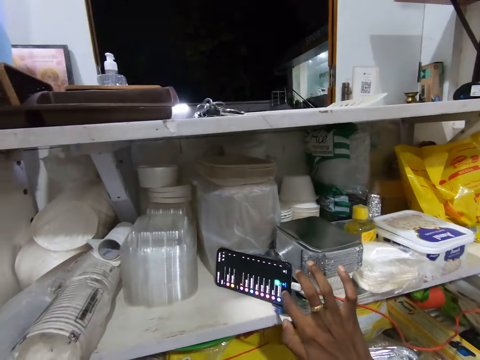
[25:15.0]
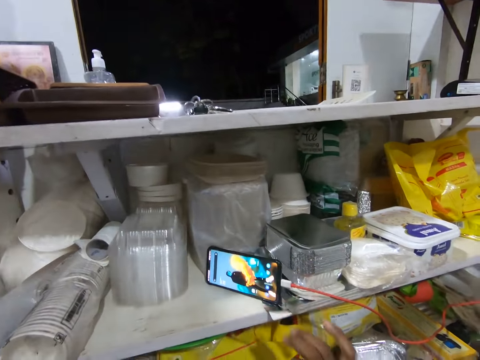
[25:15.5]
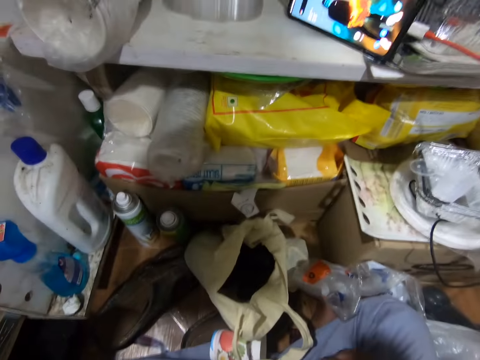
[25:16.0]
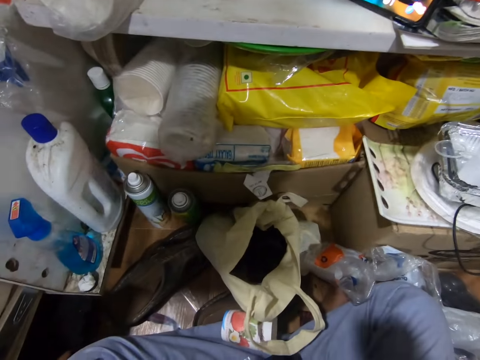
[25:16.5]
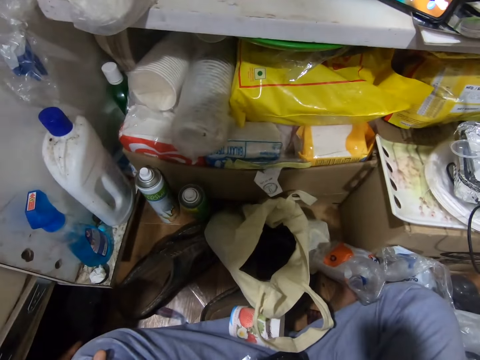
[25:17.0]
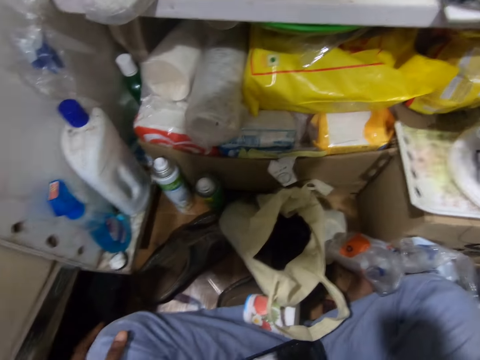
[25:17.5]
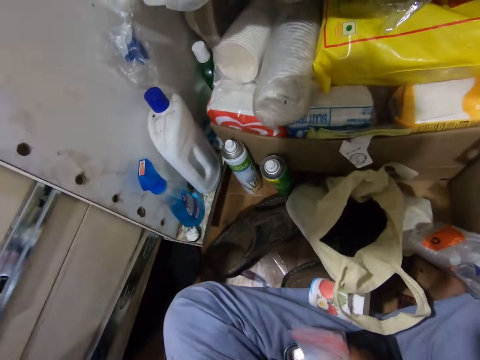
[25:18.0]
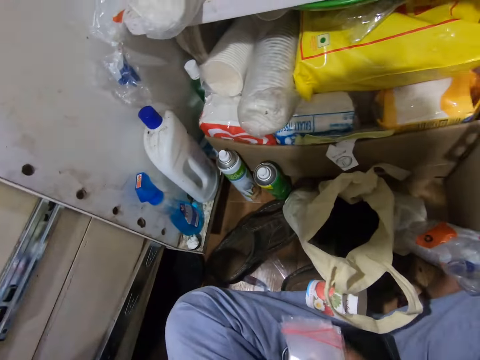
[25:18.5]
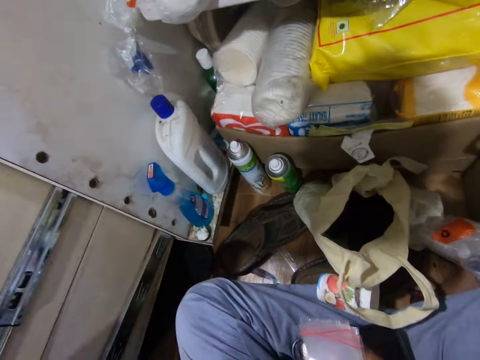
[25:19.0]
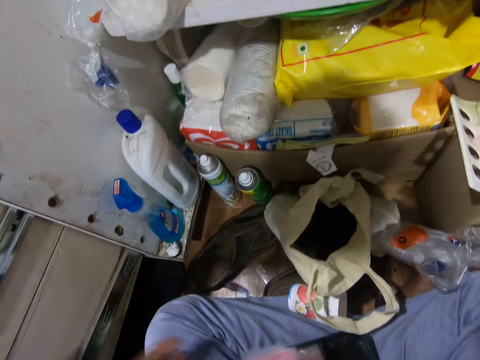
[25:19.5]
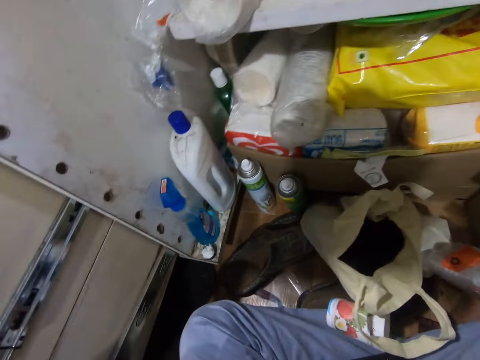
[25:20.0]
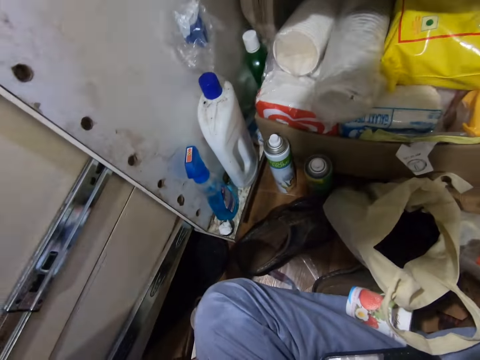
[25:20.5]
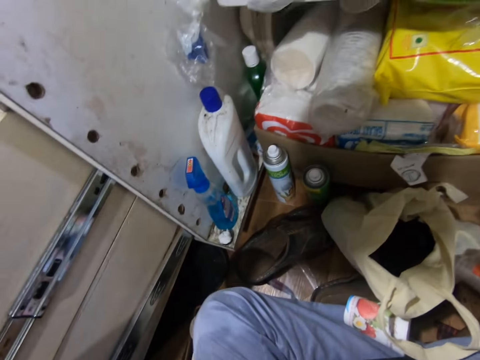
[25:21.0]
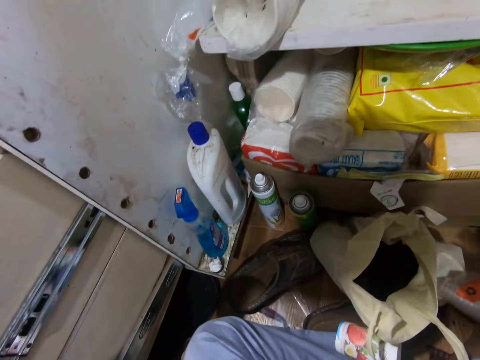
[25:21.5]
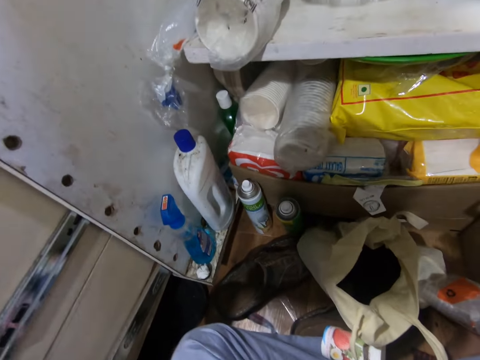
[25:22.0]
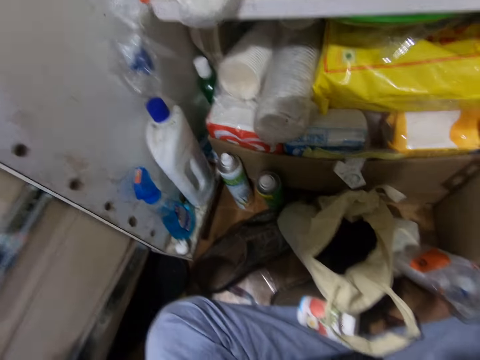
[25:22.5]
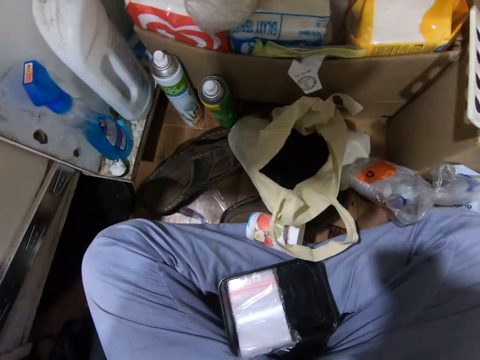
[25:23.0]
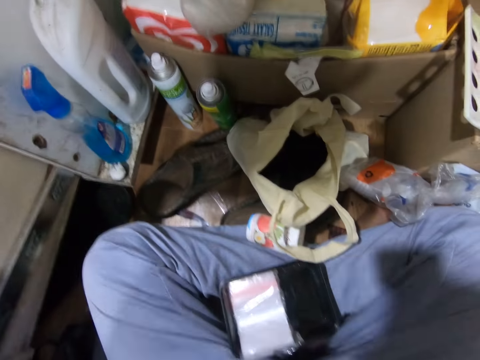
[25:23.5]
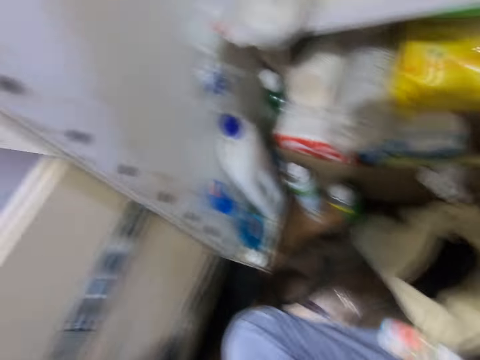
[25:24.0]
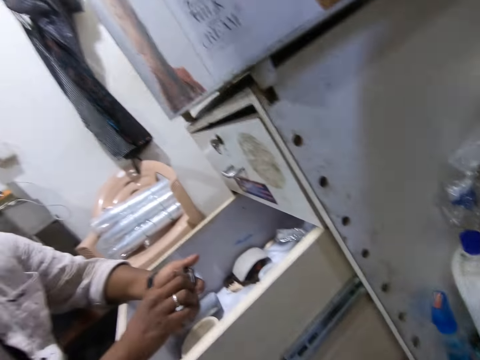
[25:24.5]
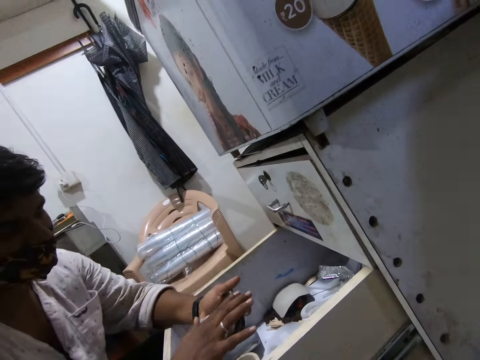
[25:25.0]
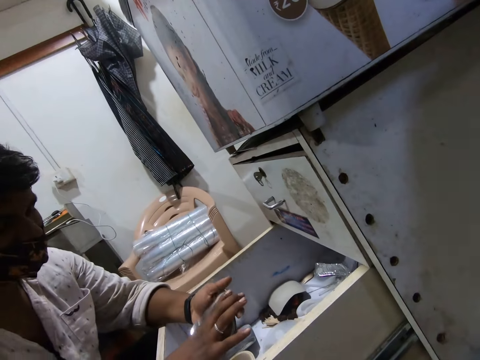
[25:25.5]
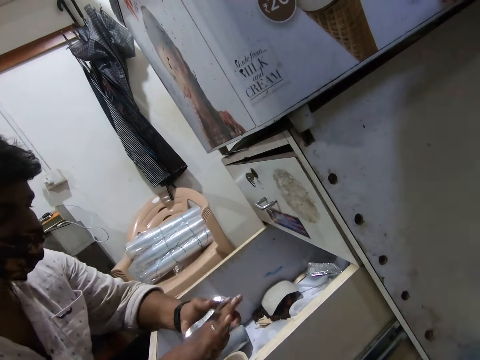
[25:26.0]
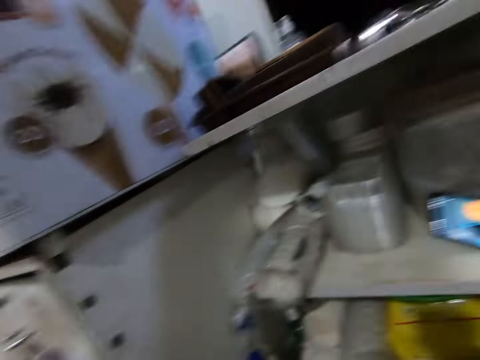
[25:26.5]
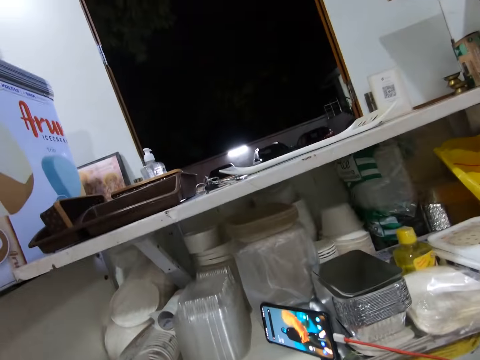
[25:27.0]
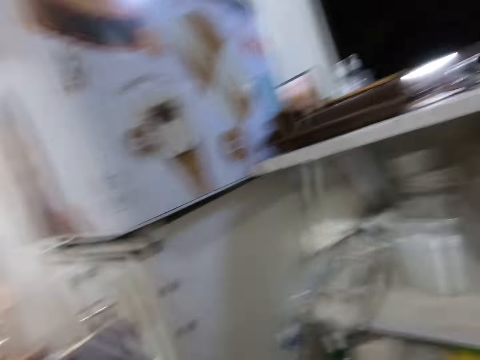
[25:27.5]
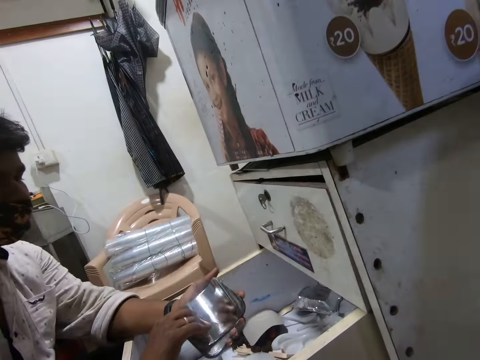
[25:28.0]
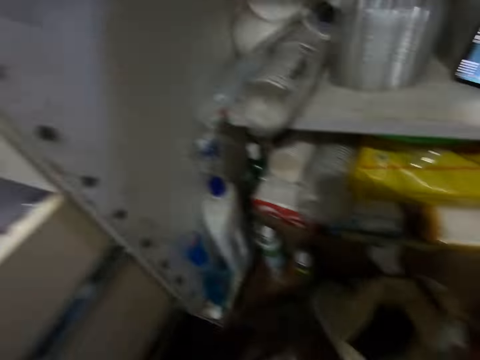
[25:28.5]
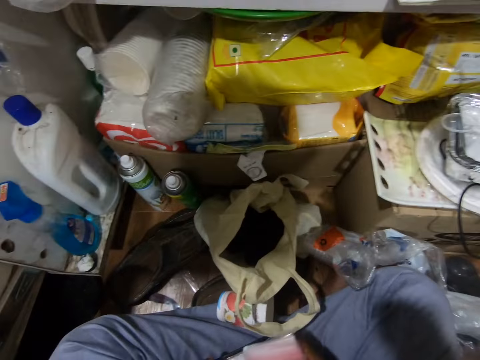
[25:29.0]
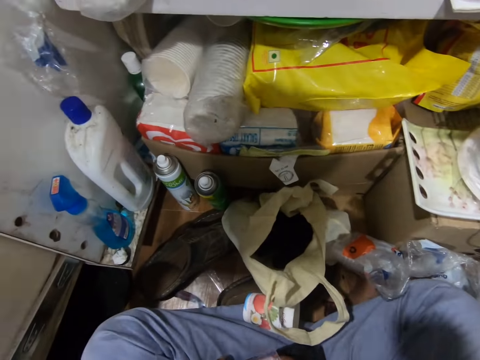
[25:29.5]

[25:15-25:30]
The camera wearer operates the phone on the second layer of the shop counter with his right hand. He removes his left hand from his left lap. The woman converses with the camera wearer. The woman sorts the silver cards in her left hand with her right hand, removes her right hand from the silver cards in her left hand, and places a silver card on the silver cards in her left hand with her right hand.

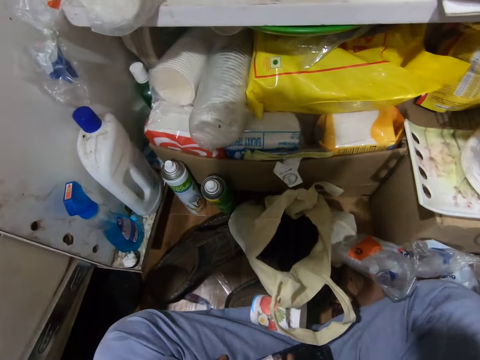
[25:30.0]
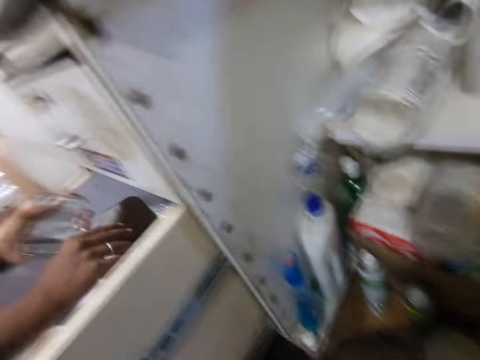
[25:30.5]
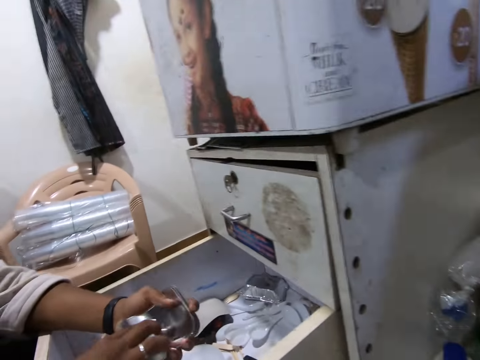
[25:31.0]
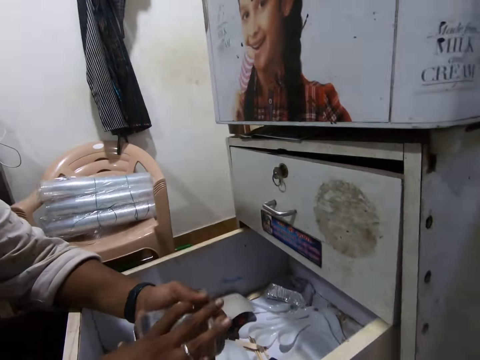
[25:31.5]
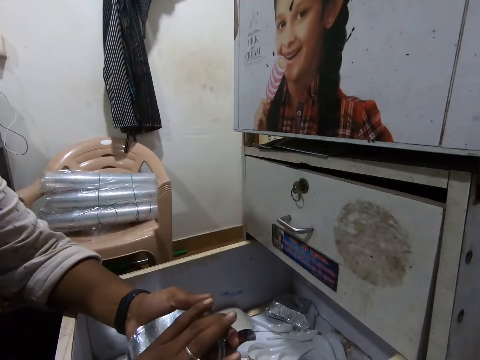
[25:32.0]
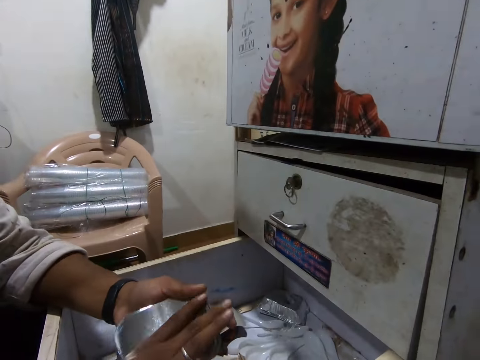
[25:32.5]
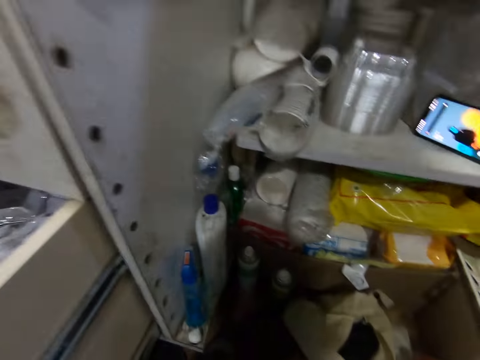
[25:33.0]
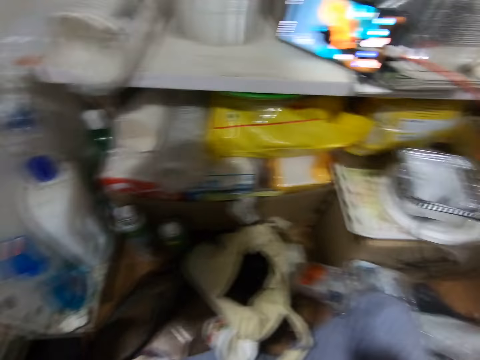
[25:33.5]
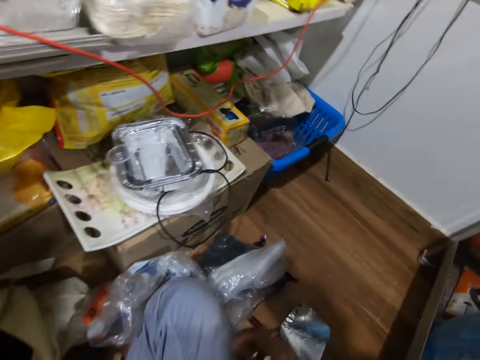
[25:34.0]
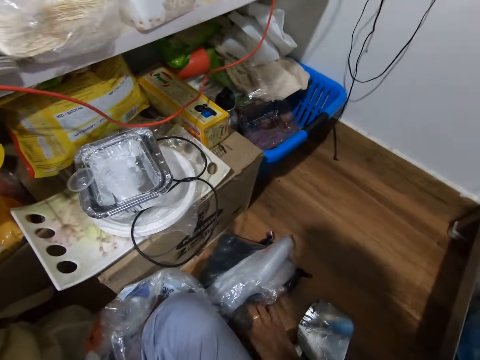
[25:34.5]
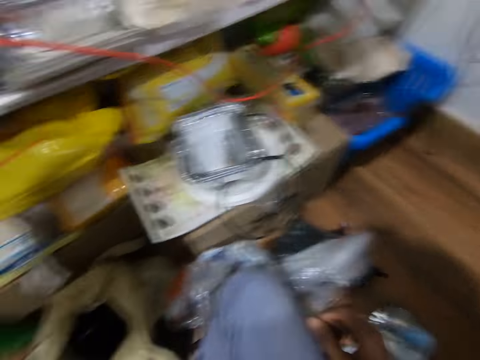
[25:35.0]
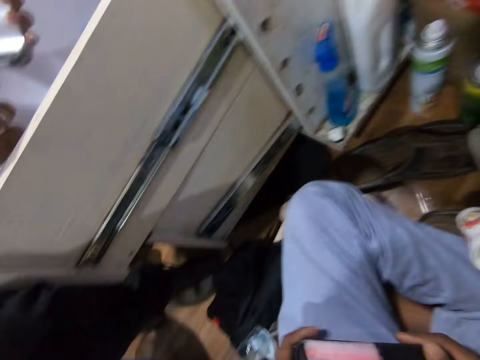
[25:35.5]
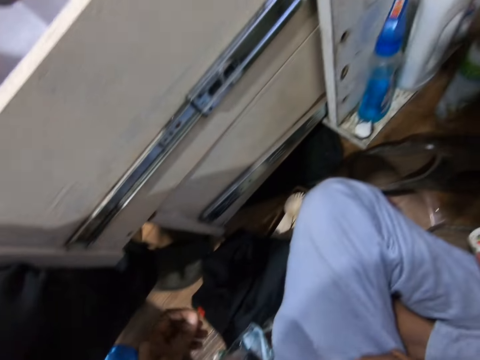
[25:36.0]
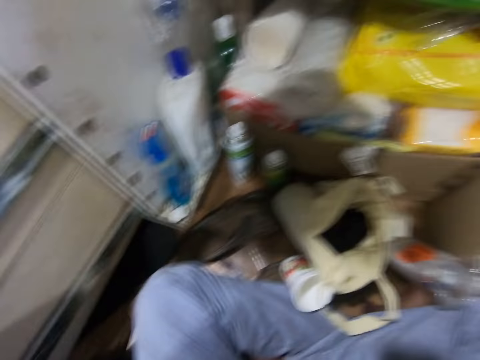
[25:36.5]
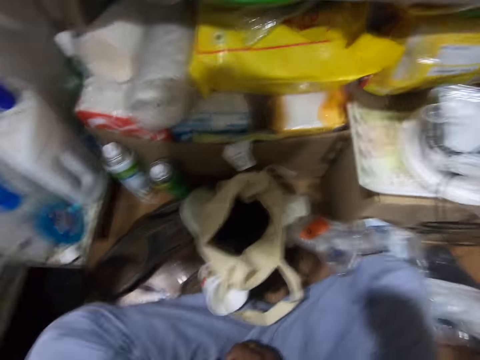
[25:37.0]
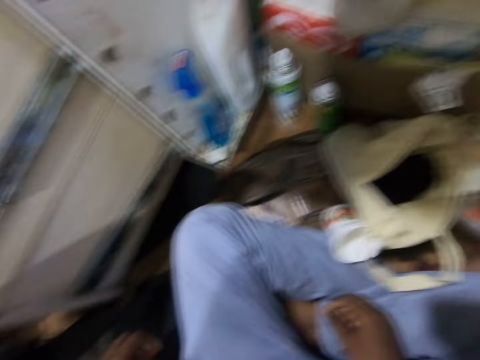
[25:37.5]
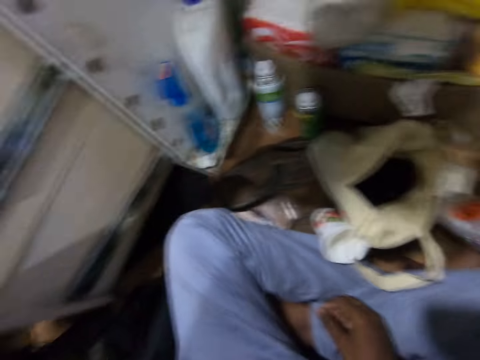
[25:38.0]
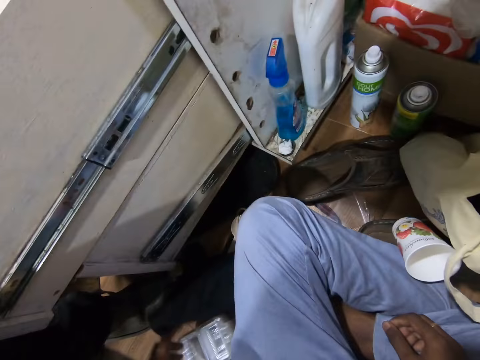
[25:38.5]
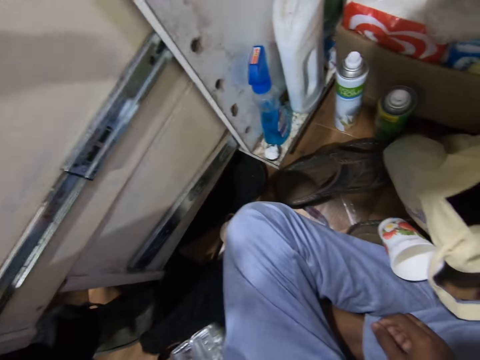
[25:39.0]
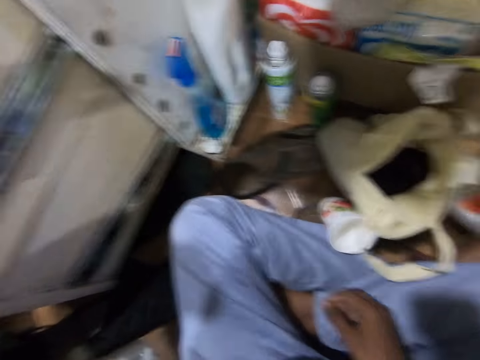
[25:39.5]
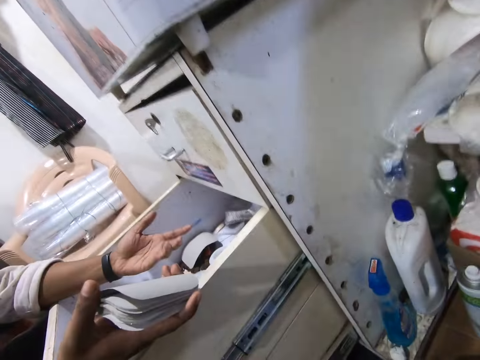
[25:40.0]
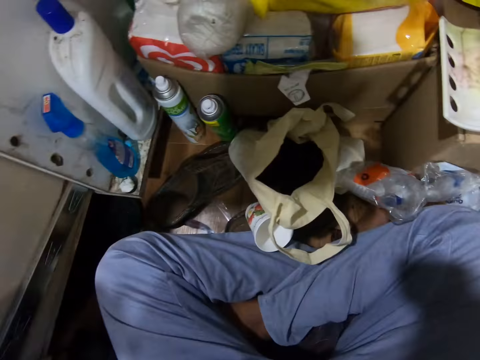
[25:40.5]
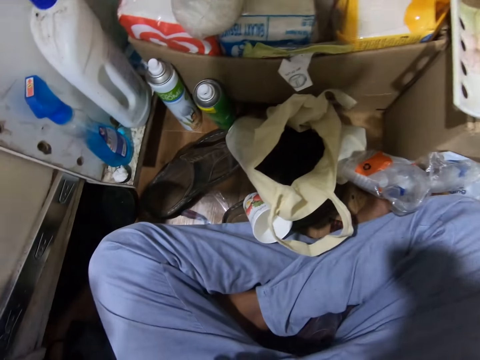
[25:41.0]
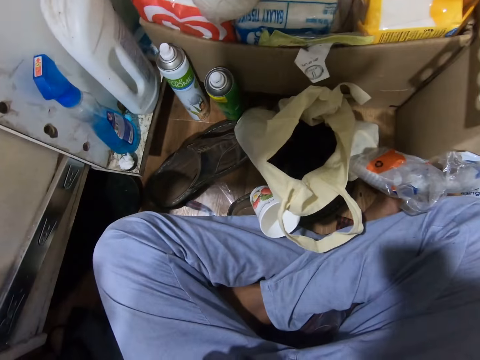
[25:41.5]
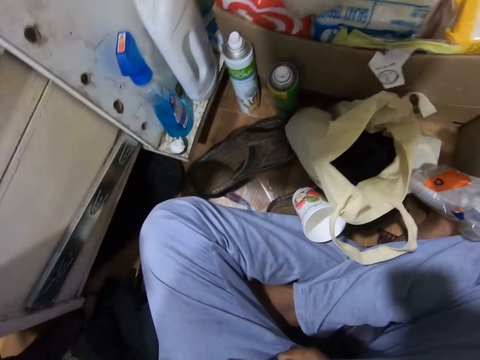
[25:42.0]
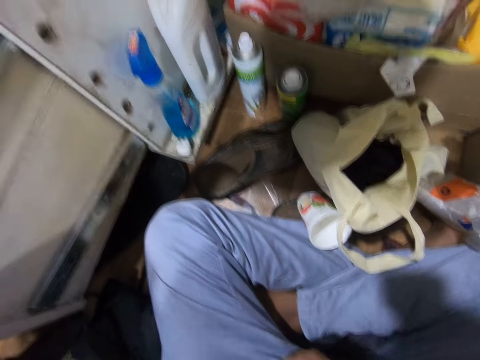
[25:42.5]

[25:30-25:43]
The woman arranges the silver cards in her left hand with her right hand and removes her right hand from the silver cards in her left hand. The camera wearer looks around. He transfers the black tray from his left hand to his right hand. The woman converses with the camera wearer. The camera wearer pushes a cloth on the floor with his left hand and picks up a pack of containers from the floor with his left hand.
